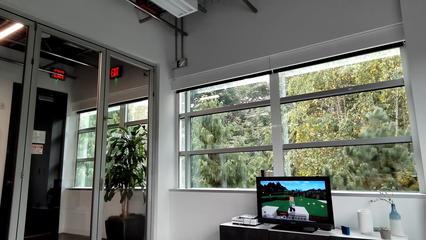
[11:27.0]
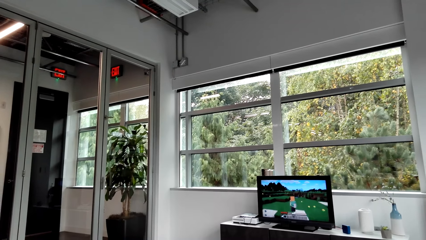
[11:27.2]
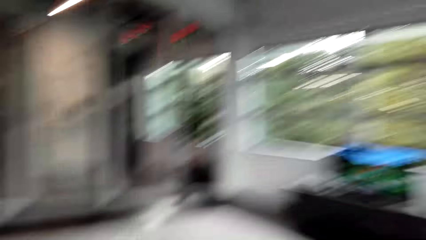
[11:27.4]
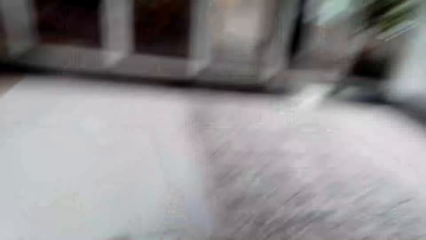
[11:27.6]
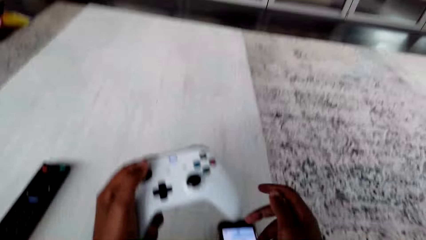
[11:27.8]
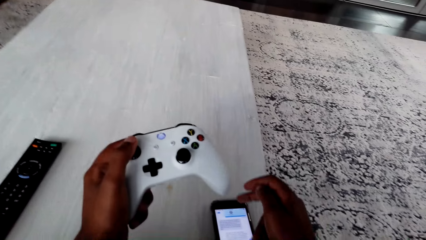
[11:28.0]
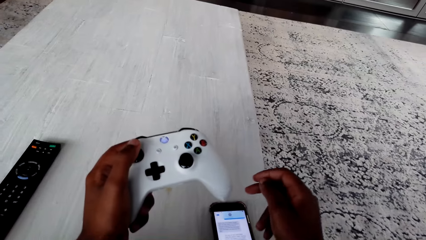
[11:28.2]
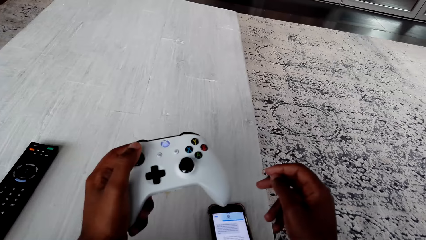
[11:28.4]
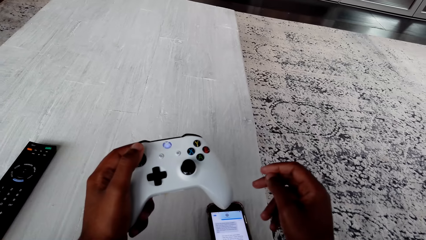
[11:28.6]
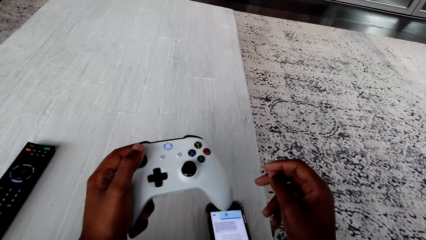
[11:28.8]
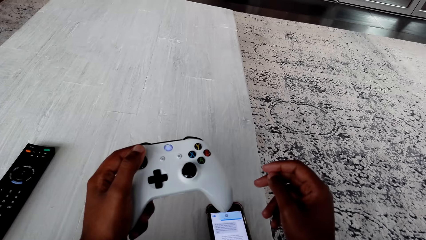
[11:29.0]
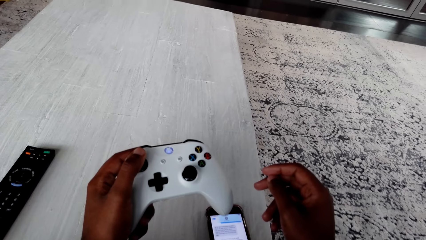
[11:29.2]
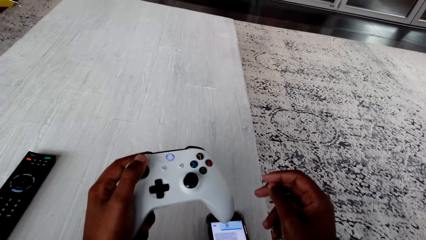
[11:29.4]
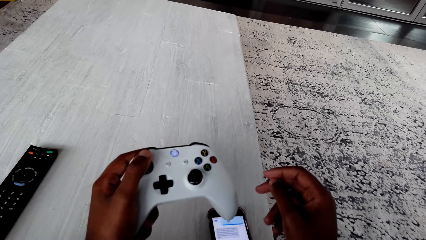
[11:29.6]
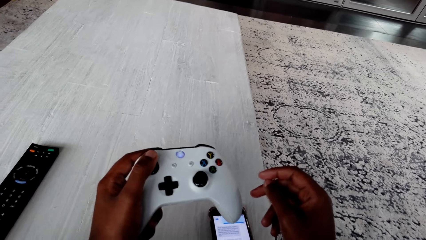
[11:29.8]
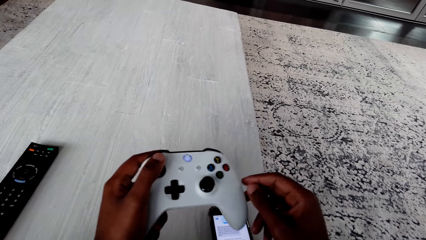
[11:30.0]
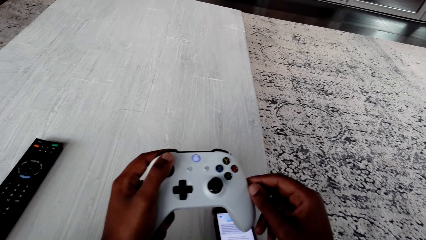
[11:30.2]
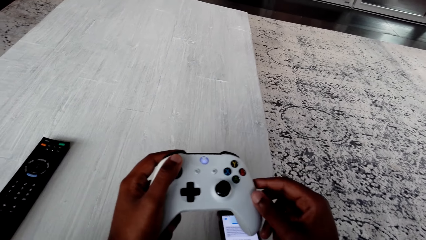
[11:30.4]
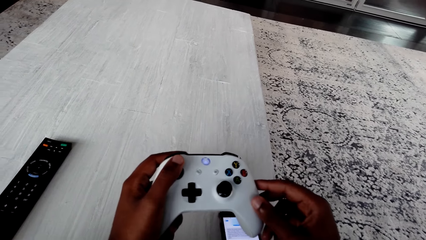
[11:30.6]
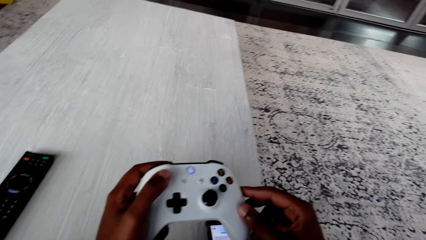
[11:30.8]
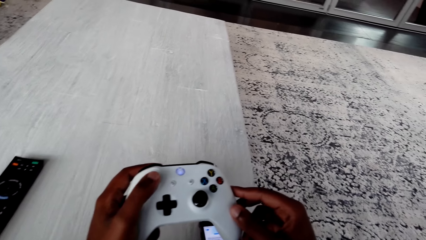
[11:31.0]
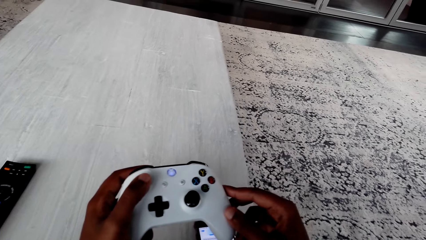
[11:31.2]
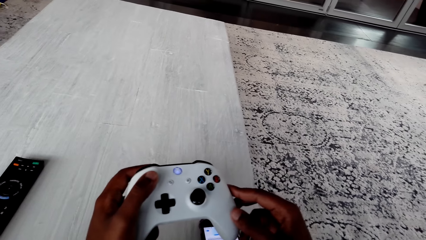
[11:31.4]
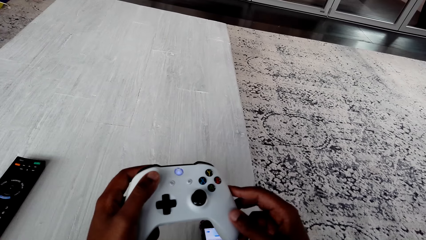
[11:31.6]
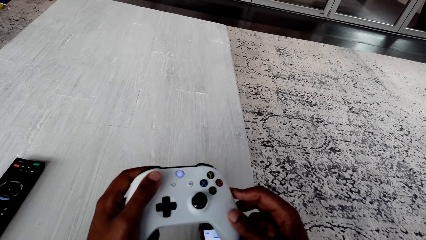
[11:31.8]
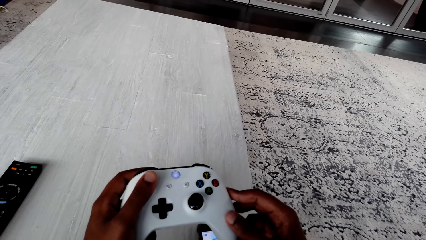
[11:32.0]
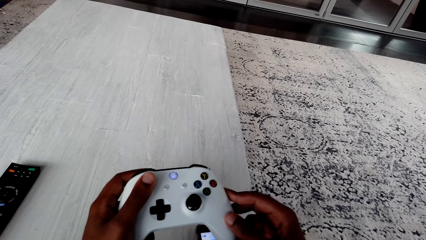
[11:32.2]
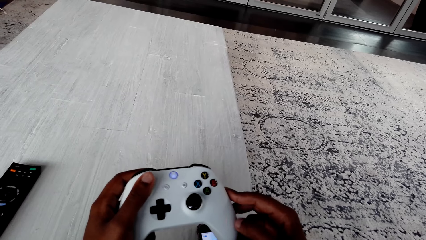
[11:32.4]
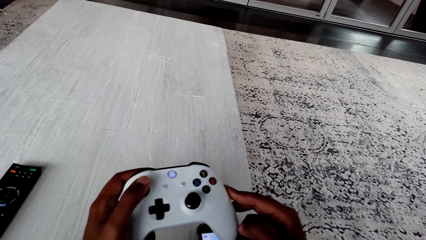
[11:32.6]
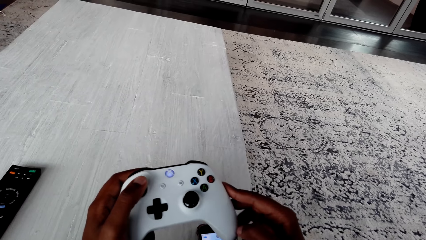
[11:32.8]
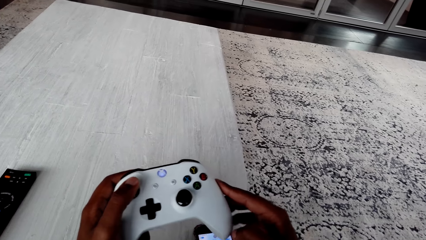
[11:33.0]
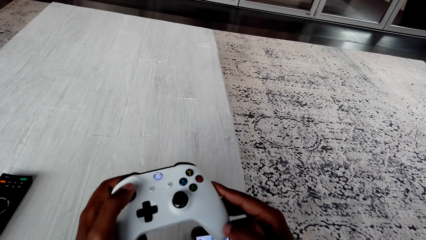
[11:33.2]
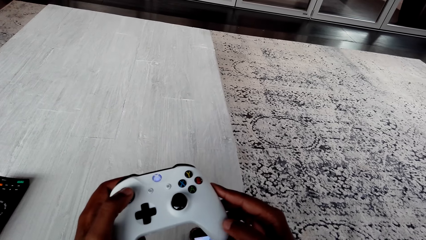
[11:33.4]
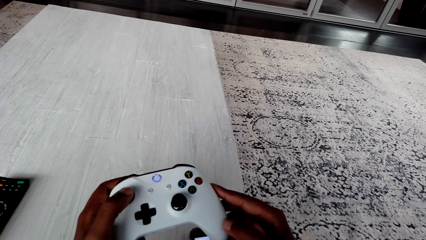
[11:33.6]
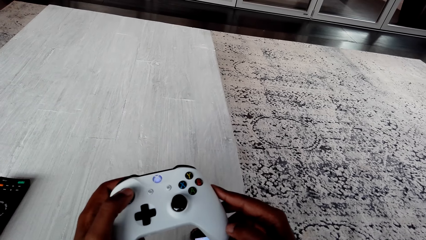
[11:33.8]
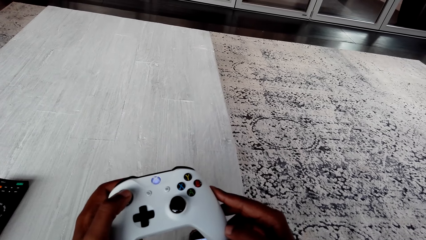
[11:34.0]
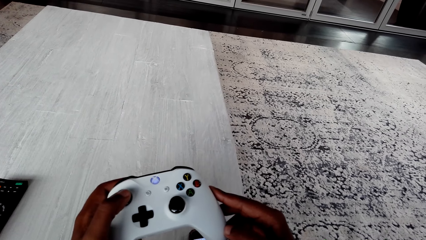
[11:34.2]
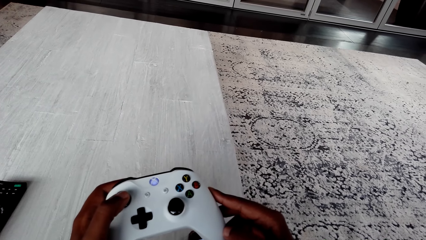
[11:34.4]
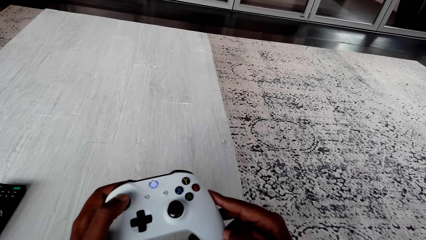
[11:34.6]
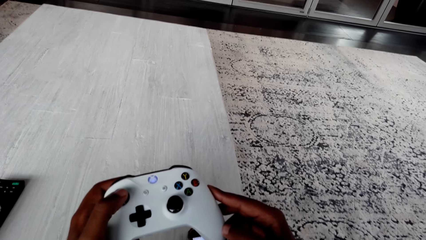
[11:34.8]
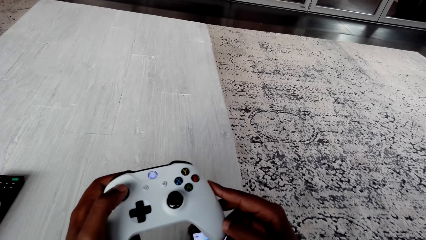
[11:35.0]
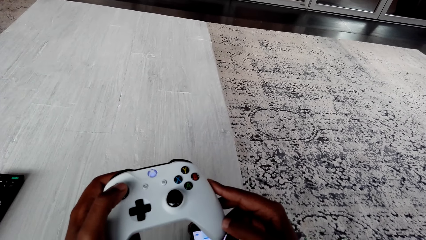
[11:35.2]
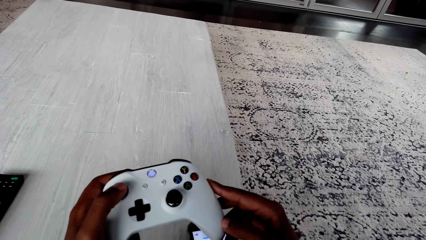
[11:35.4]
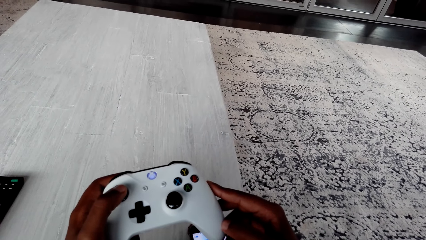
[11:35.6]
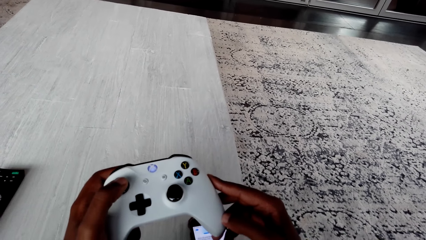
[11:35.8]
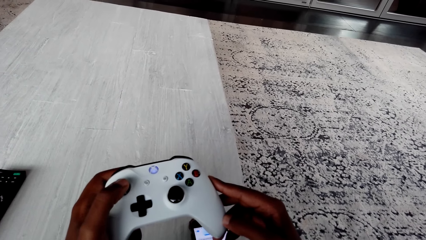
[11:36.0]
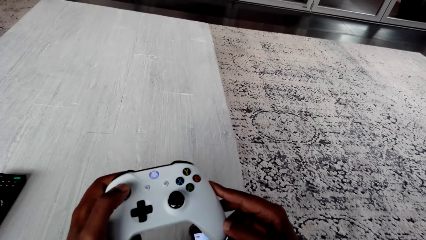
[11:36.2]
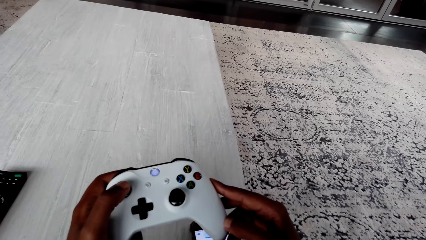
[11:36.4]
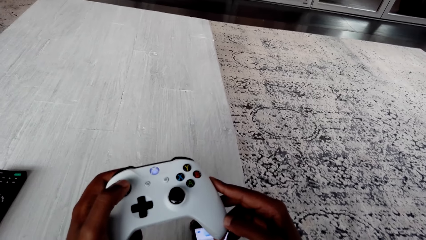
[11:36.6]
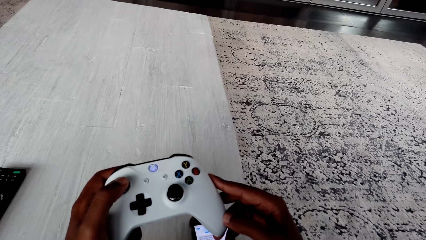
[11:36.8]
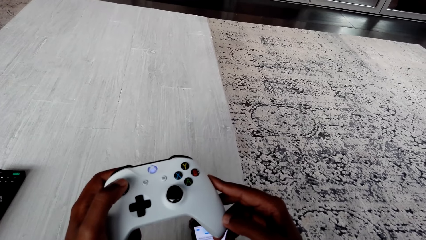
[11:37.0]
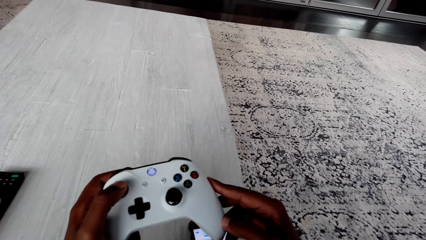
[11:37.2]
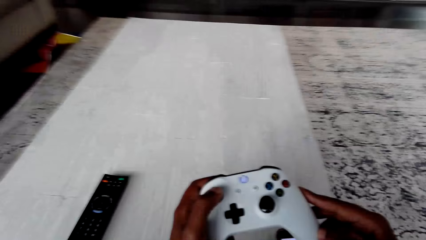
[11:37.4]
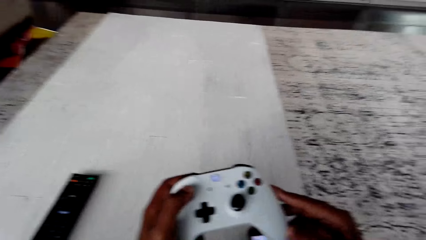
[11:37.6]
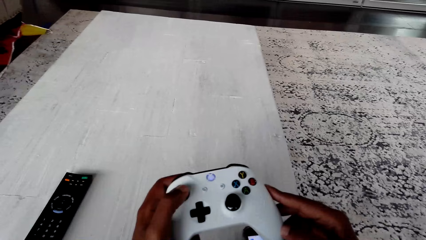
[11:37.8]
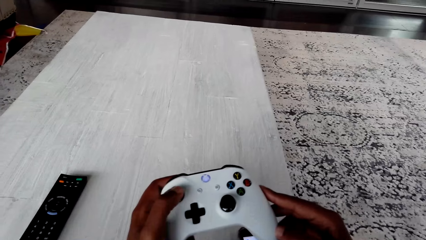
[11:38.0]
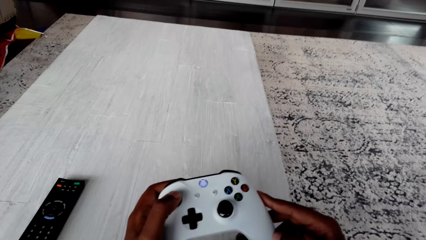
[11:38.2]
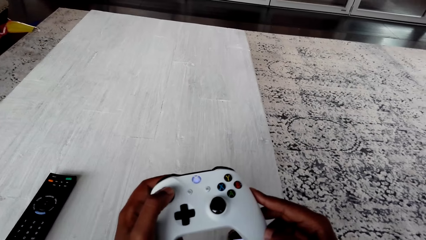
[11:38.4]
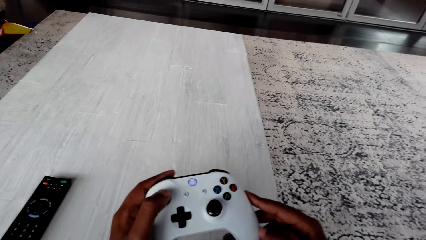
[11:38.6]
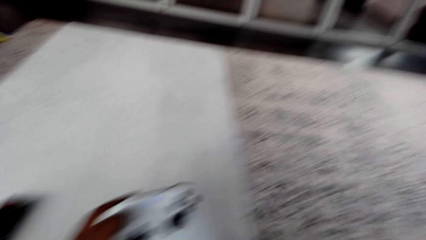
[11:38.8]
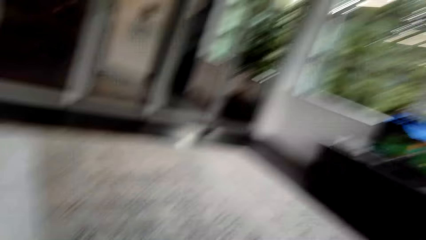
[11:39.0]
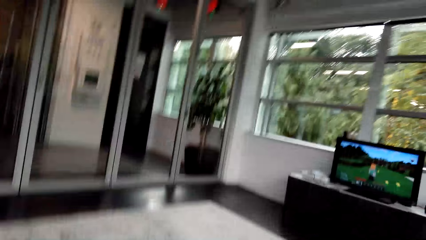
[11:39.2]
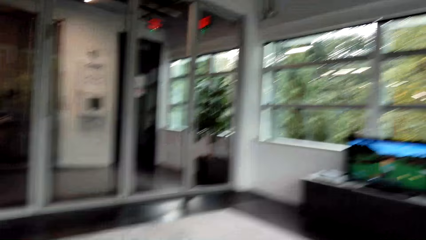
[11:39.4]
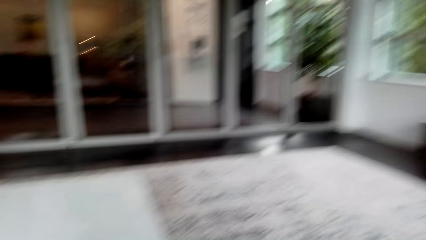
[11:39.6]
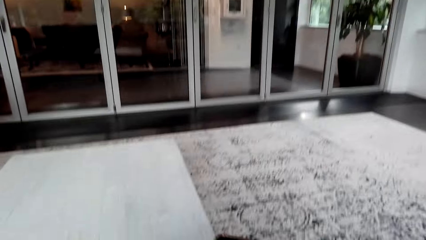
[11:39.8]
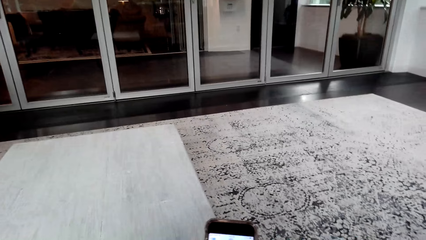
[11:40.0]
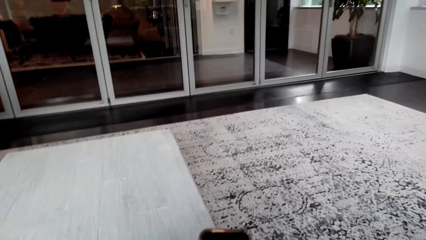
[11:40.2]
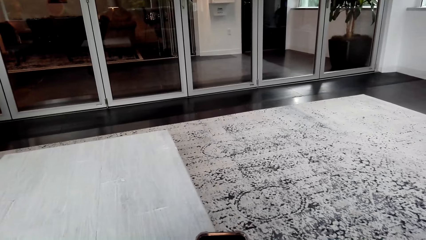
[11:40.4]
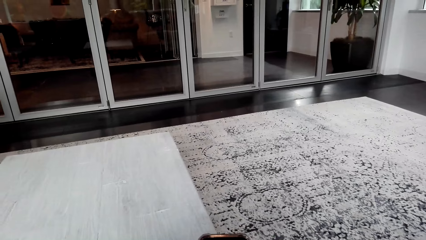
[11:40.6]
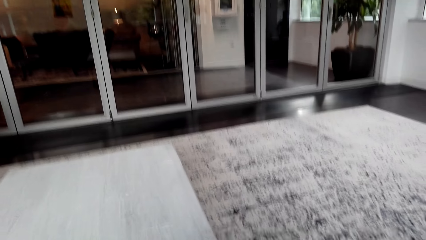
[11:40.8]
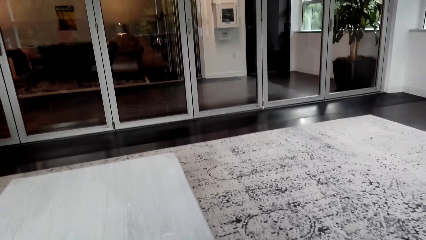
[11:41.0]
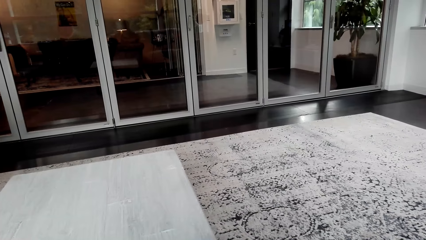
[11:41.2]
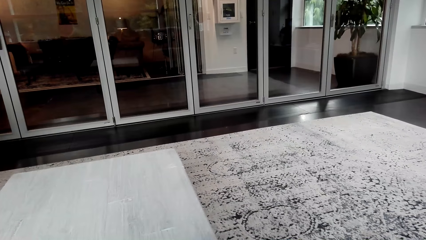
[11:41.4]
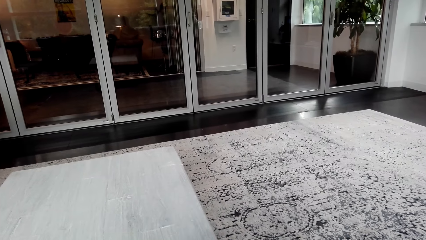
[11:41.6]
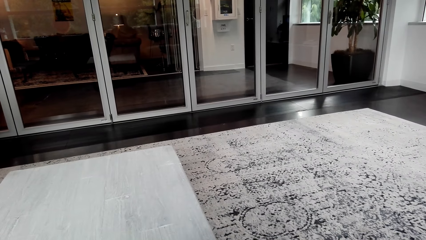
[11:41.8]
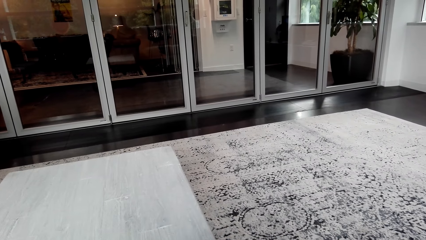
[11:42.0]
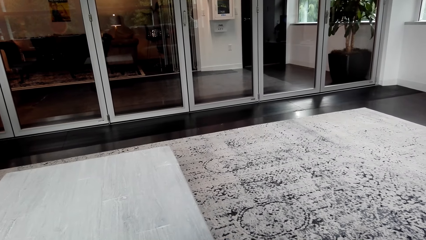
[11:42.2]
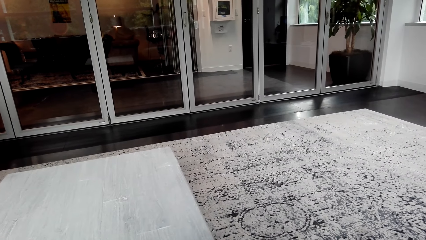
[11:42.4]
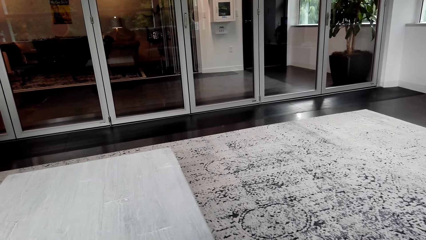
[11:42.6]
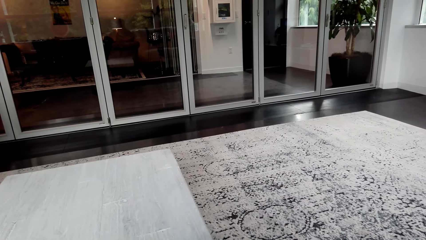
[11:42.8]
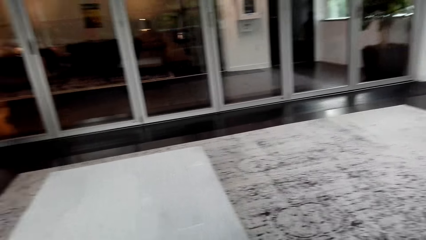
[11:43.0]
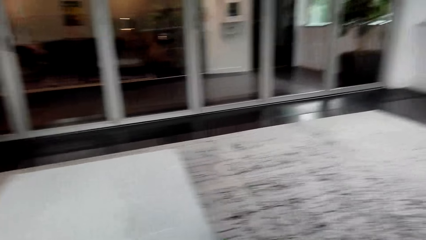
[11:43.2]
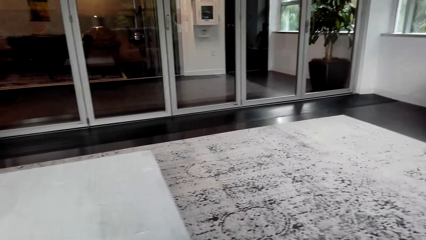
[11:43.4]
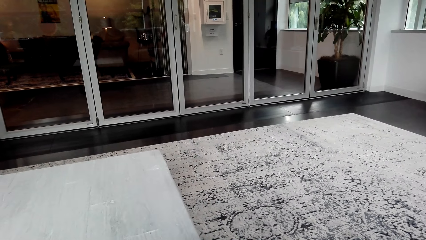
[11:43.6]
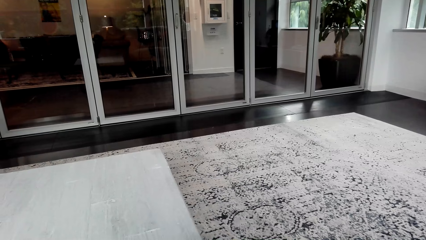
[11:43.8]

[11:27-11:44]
The camera wearer uses a phone. He places his right hand on the game pad. He plays a game on a desktop. He operates the phone with his right hand. He reads on the phone.
